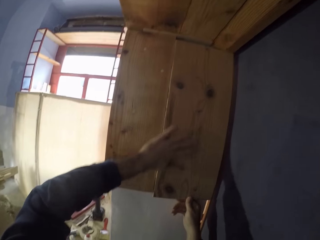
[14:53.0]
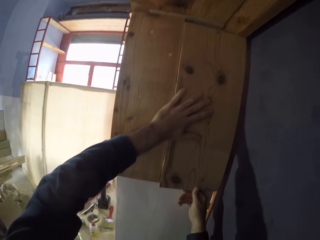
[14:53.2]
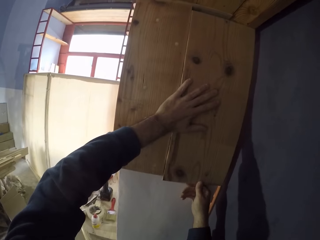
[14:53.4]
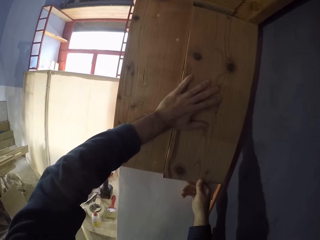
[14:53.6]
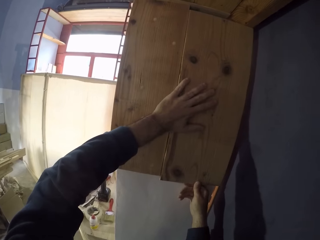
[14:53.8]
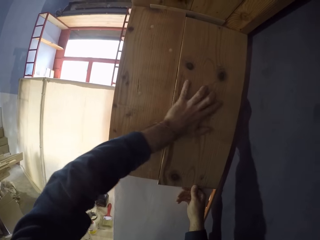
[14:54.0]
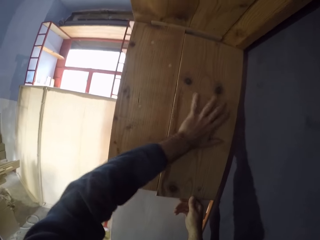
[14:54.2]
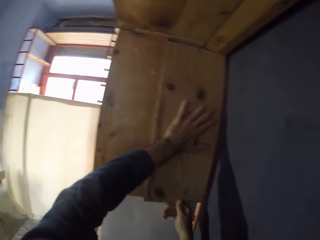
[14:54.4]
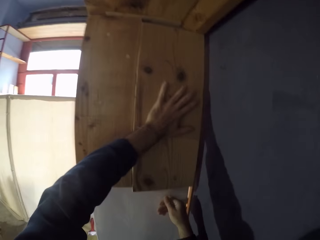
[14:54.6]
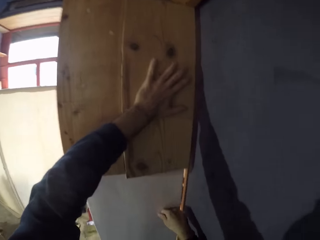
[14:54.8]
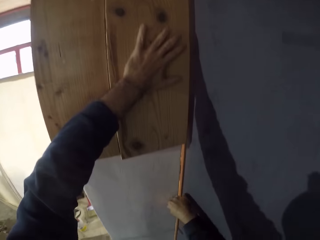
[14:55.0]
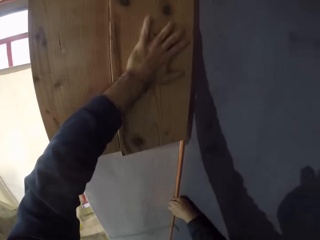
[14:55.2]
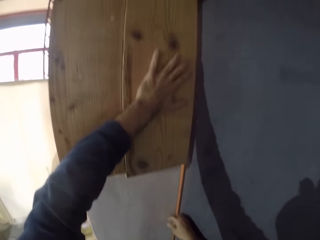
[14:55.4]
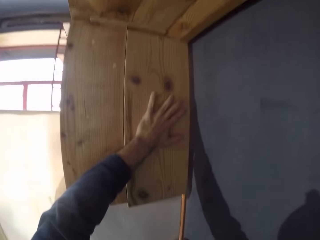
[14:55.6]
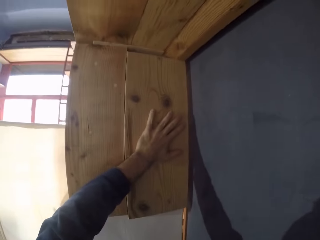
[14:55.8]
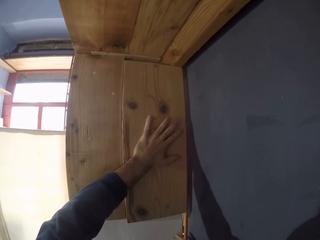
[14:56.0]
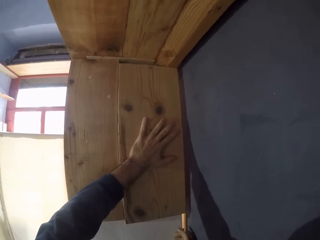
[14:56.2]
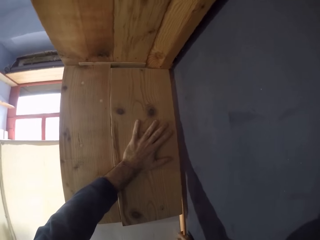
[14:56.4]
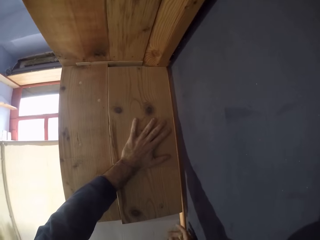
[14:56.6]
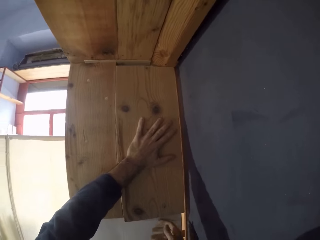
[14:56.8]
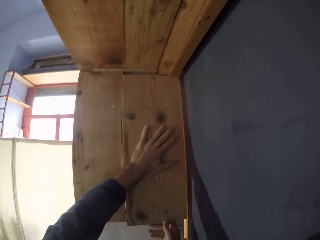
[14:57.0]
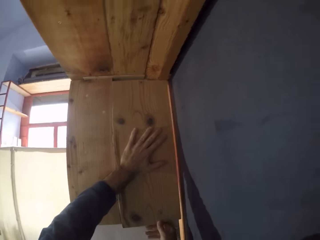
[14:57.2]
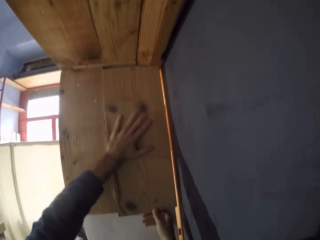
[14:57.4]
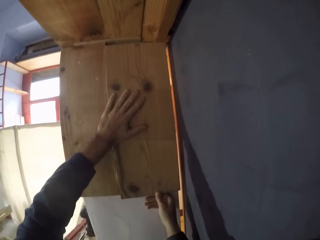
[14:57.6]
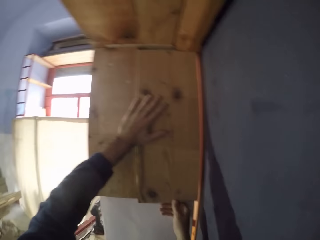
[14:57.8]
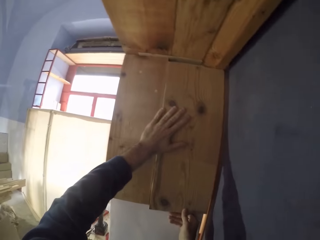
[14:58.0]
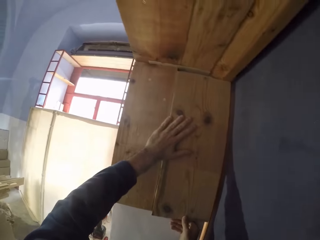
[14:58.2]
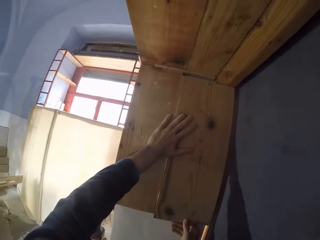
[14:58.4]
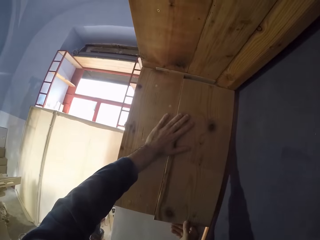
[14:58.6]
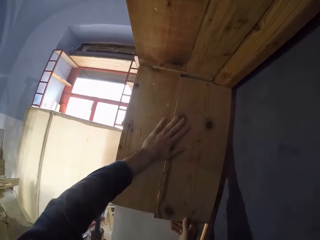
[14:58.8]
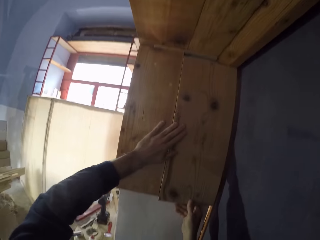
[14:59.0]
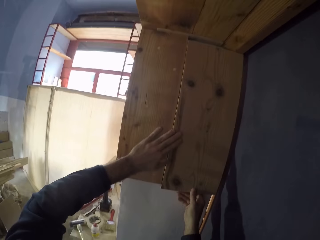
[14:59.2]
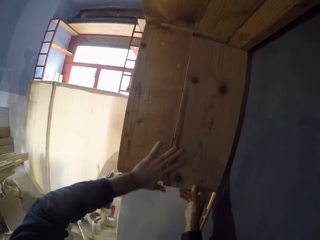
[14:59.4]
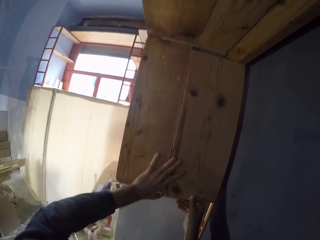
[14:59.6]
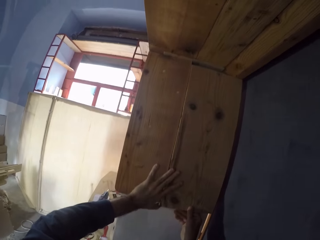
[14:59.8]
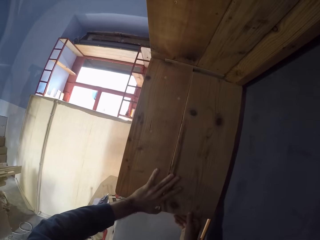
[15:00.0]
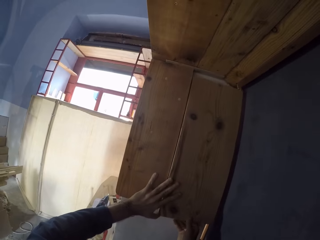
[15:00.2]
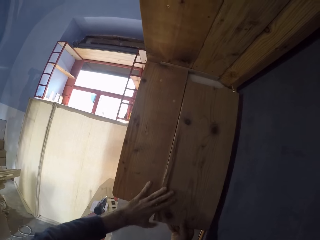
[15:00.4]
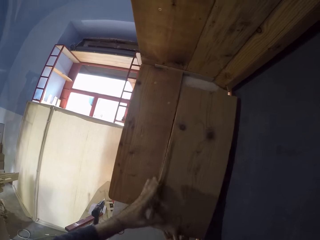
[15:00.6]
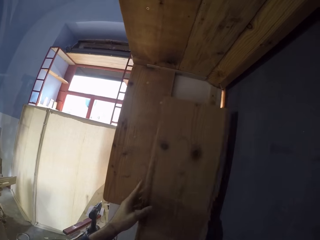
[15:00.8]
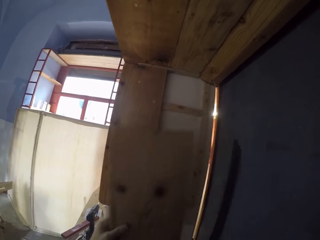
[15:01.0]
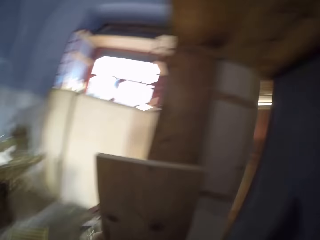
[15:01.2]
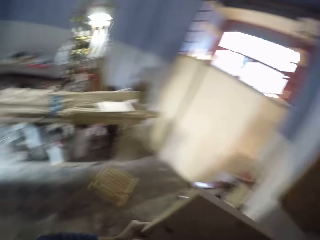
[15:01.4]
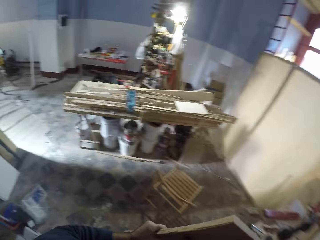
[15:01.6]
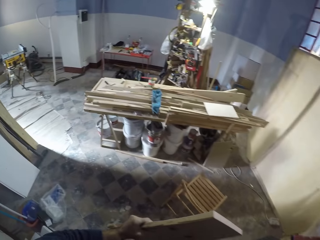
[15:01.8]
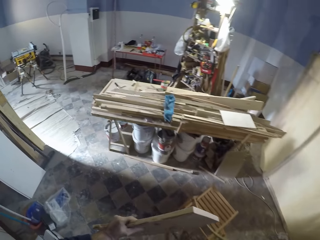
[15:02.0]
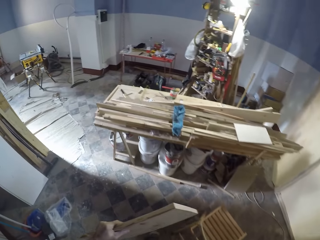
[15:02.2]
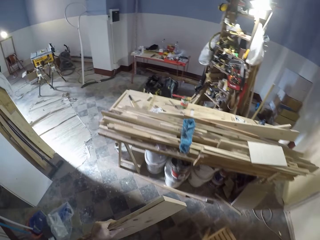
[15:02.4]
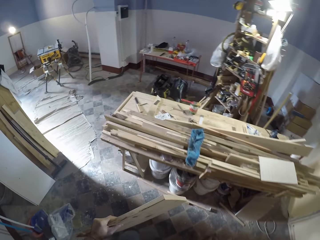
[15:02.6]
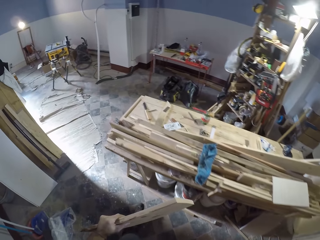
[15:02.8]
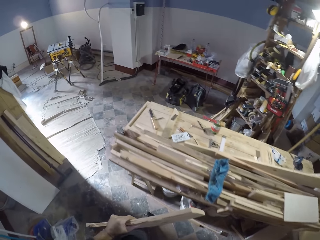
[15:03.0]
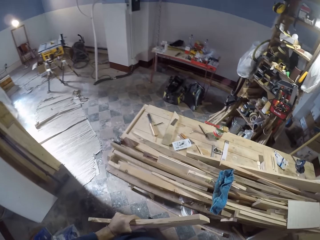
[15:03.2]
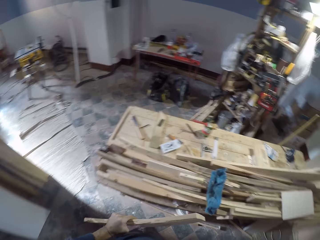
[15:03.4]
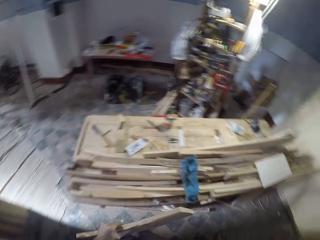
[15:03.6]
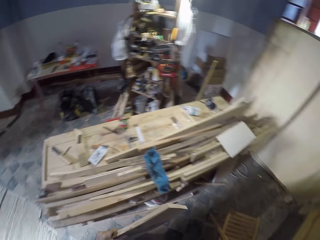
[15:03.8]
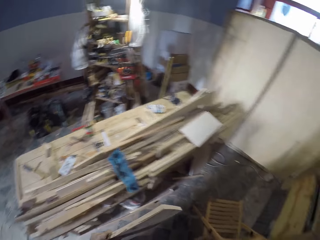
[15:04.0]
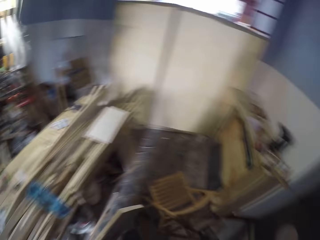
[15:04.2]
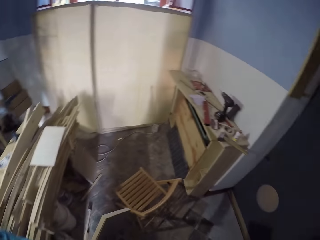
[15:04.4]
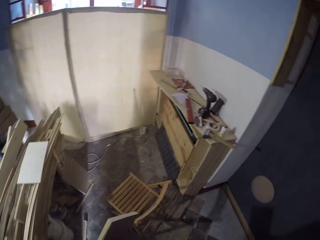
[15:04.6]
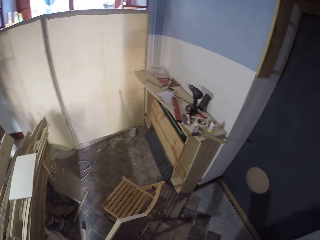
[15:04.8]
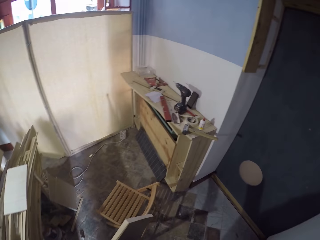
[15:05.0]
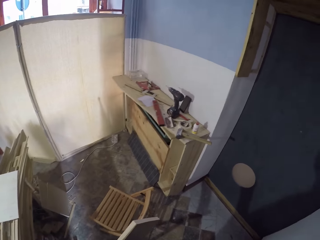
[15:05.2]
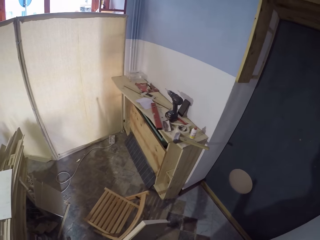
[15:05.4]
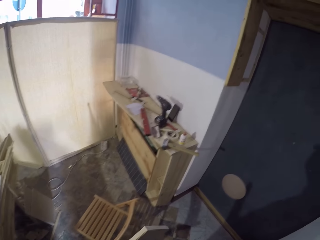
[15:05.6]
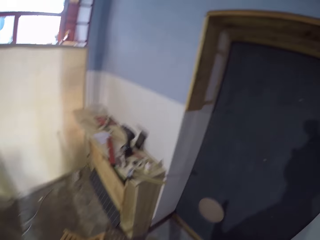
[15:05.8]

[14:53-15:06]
The camera wearer removes the wood plank from the wall with both hands. He holds the wood plank on the wall with his left hand.

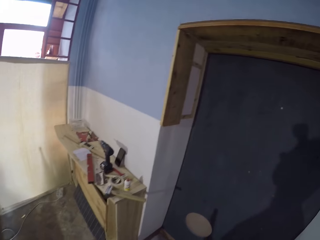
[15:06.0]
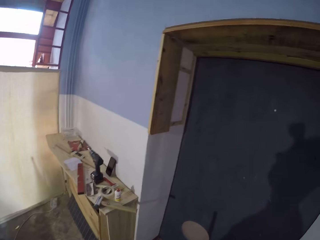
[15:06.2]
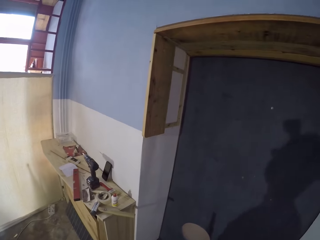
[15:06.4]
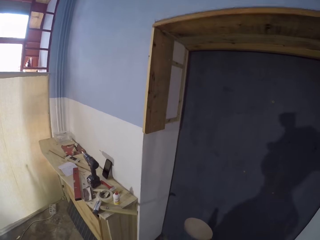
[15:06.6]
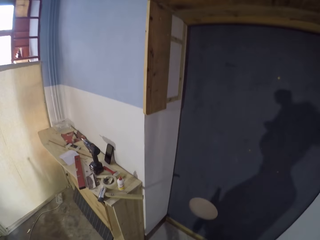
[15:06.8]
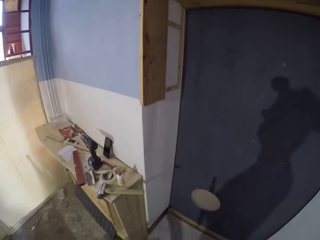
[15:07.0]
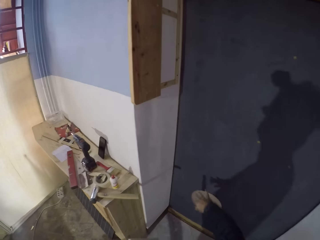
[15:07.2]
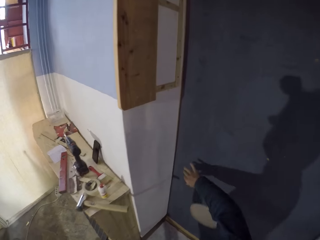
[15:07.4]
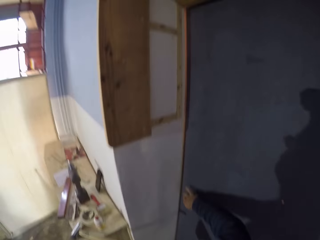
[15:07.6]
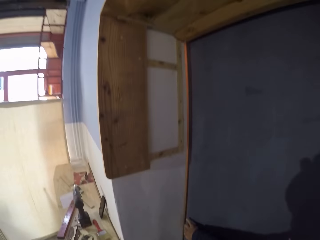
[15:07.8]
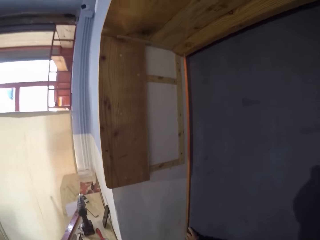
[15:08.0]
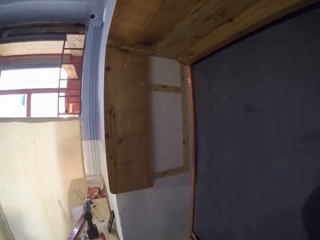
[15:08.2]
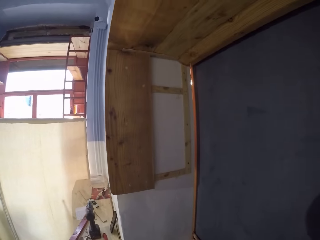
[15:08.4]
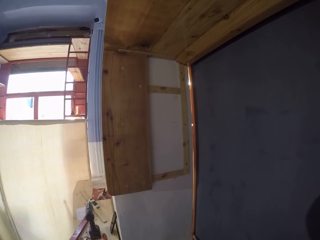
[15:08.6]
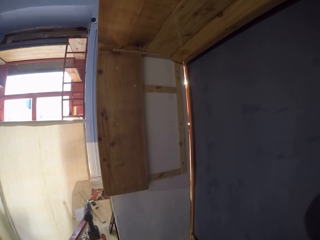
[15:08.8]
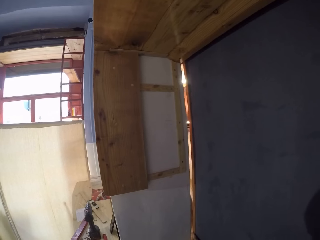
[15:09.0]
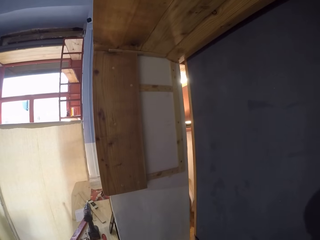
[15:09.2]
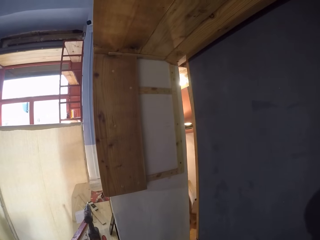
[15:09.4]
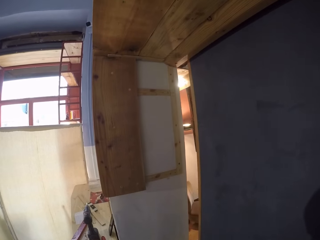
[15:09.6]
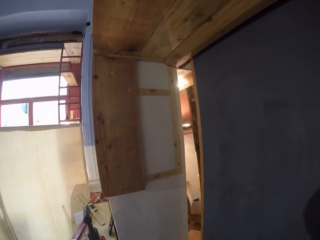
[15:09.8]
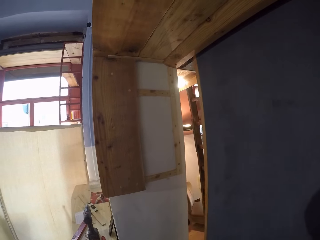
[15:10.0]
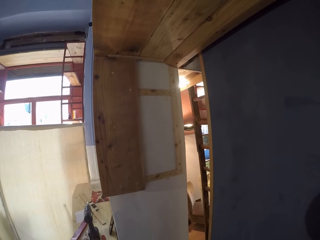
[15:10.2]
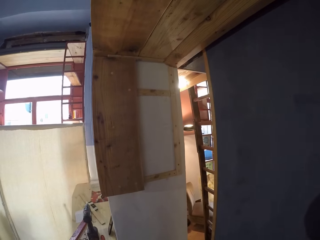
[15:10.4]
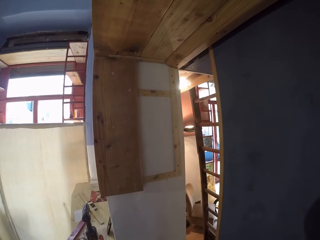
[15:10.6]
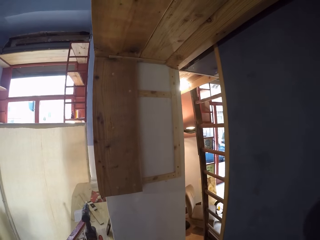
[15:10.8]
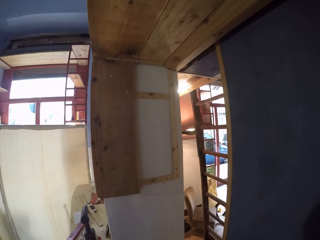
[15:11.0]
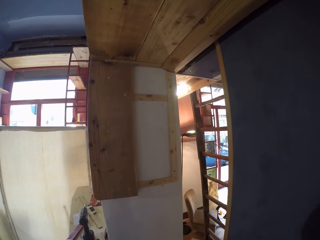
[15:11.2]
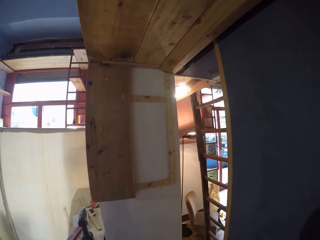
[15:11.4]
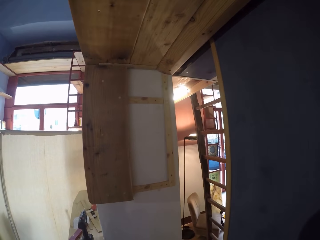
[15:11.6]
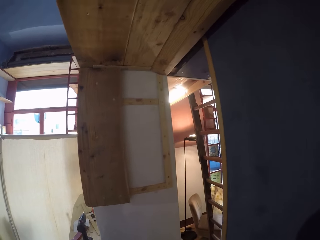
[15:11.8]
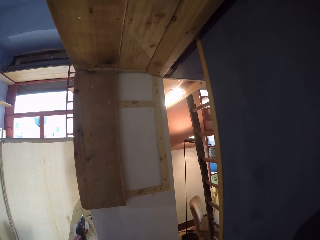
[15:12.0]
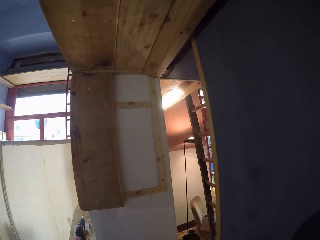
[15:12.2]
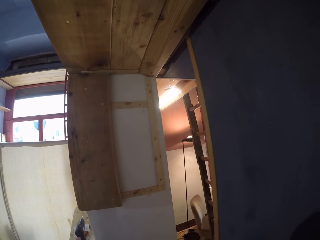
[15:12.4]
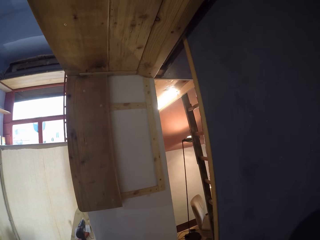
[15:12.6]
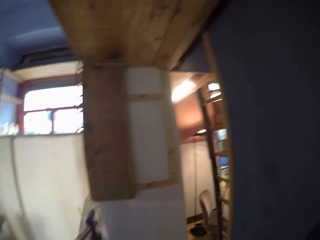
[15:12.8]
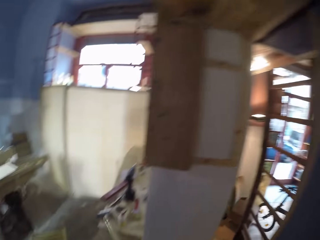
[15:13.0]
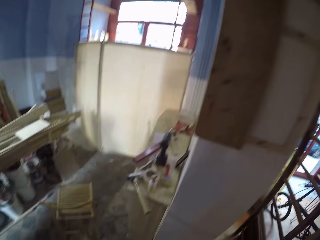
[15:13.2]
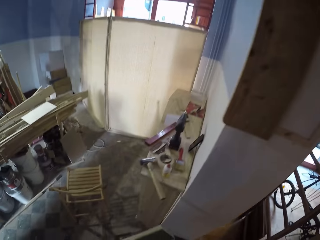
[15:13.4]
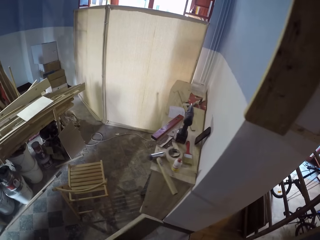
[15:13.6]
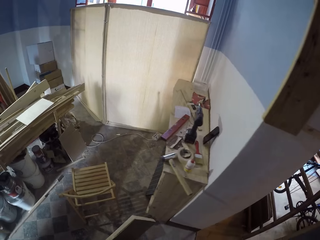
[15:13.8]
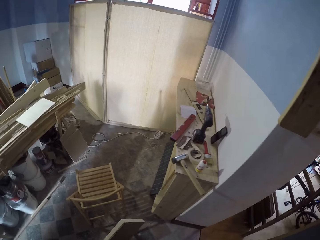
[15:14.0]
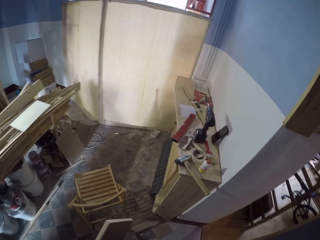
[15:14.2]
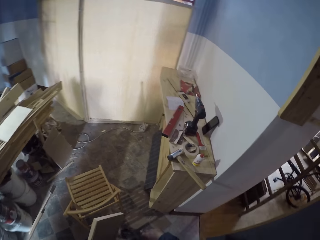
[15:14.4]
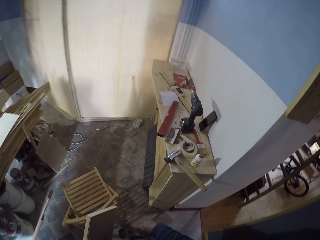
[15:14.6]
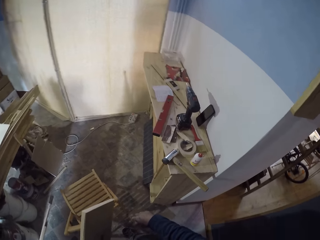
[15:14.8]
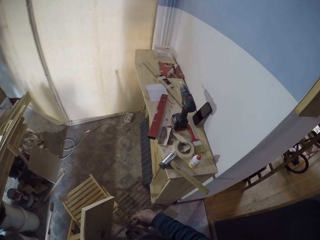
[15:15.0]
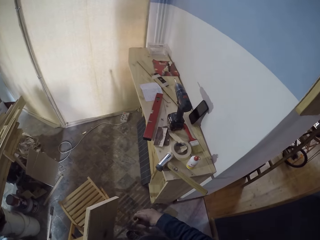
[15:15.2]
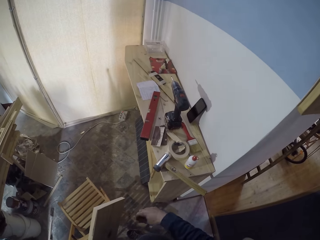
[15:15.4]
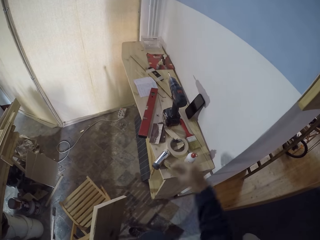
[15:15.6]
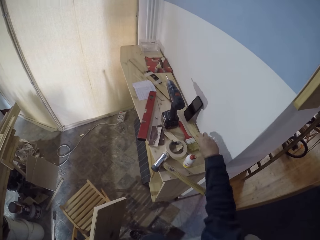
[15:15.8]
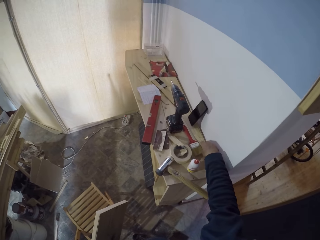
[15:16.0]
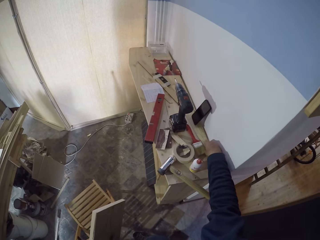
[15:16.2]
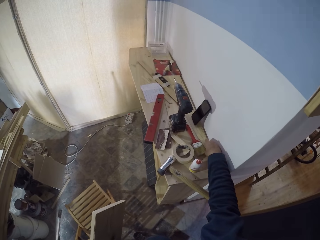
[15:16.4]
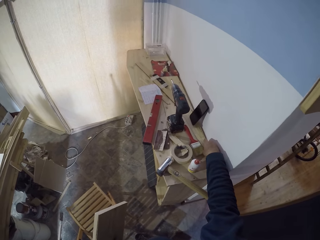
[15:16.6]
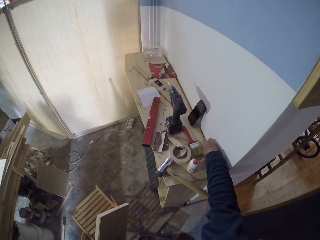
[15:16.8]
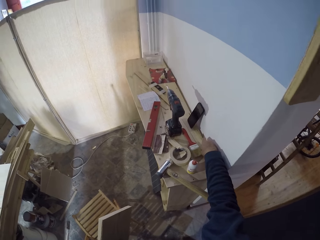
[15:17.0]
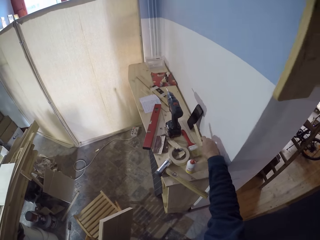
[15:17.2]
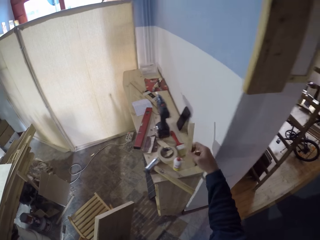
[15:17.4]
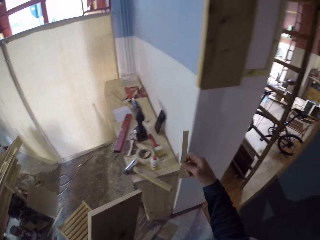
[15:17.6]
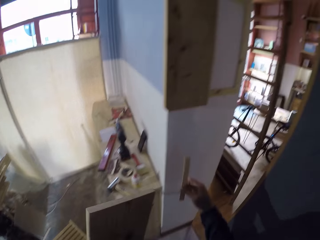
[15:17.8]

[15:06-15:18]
The camera wearer opens a door with his right hand. He picks up a smaller piece of wood from the workbench with his right hand.
